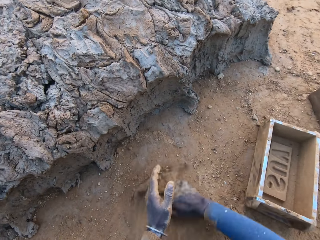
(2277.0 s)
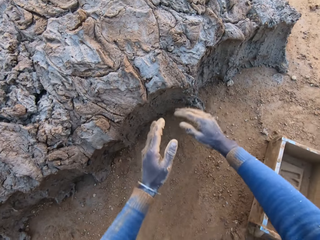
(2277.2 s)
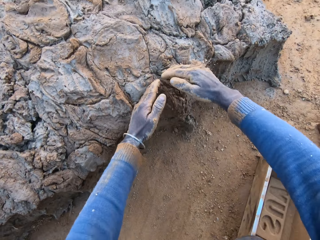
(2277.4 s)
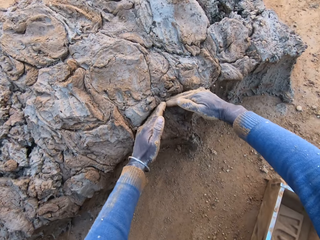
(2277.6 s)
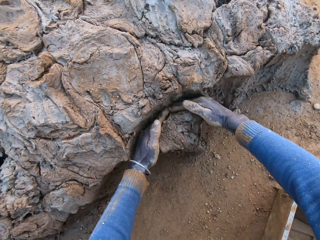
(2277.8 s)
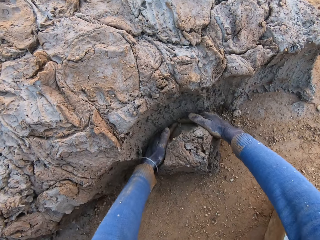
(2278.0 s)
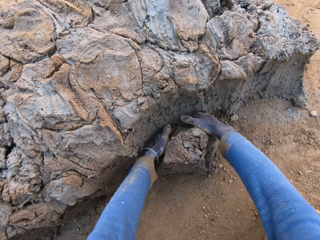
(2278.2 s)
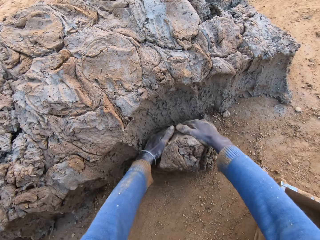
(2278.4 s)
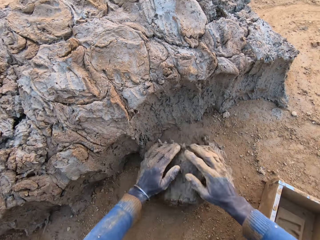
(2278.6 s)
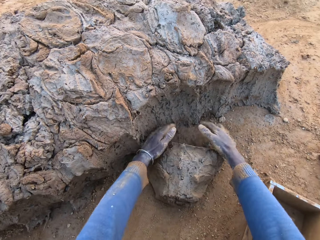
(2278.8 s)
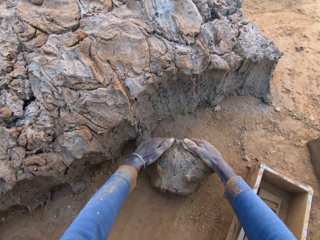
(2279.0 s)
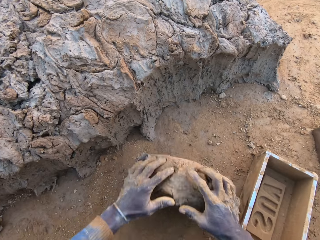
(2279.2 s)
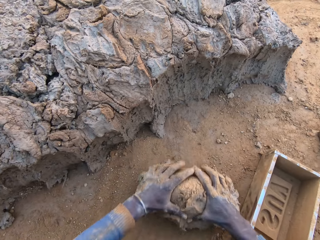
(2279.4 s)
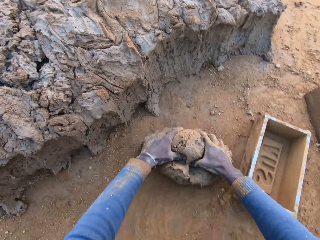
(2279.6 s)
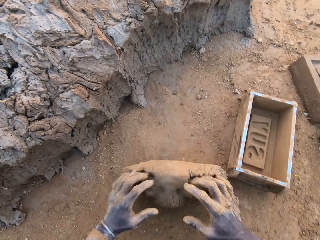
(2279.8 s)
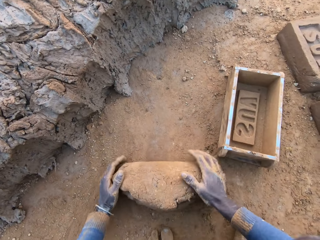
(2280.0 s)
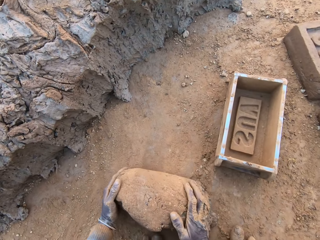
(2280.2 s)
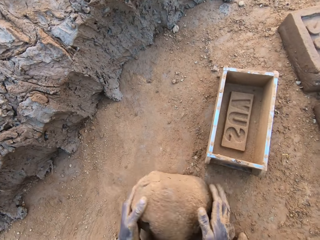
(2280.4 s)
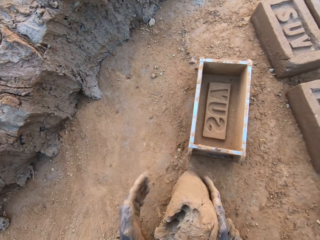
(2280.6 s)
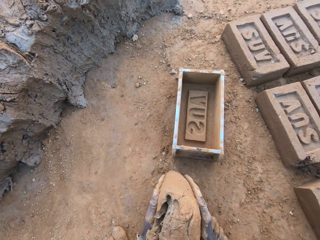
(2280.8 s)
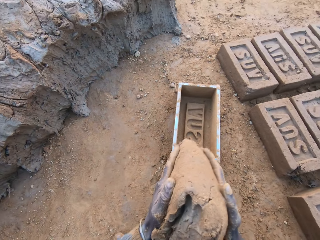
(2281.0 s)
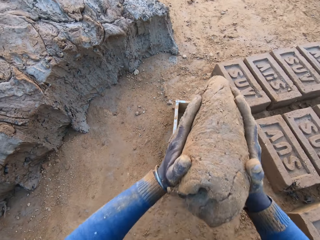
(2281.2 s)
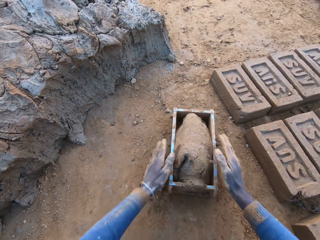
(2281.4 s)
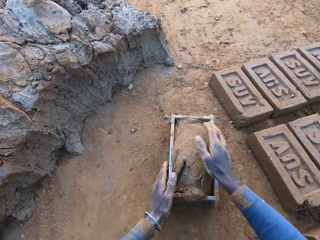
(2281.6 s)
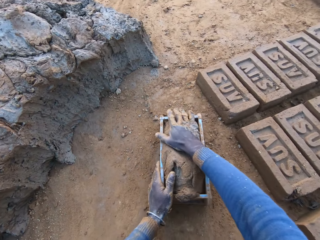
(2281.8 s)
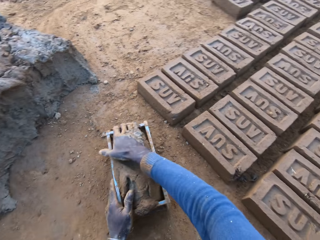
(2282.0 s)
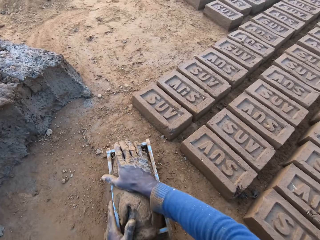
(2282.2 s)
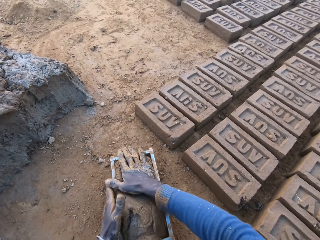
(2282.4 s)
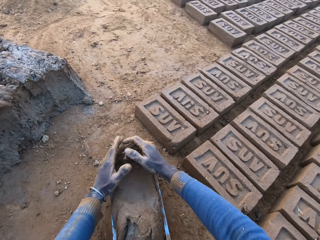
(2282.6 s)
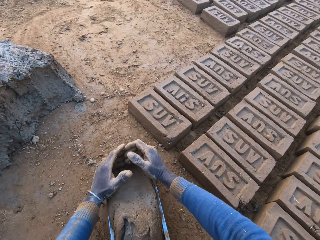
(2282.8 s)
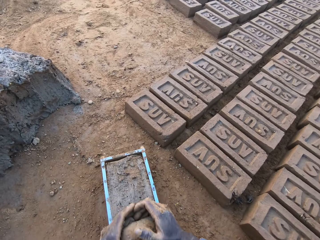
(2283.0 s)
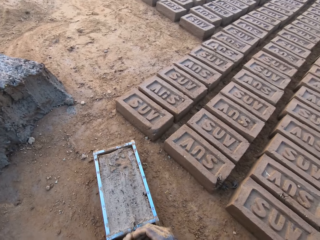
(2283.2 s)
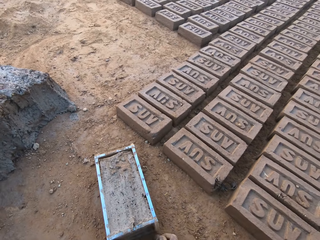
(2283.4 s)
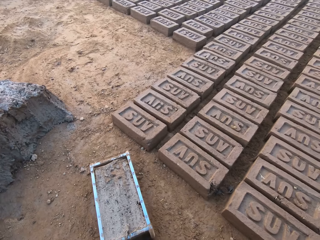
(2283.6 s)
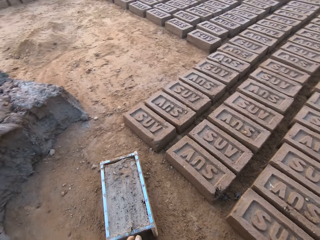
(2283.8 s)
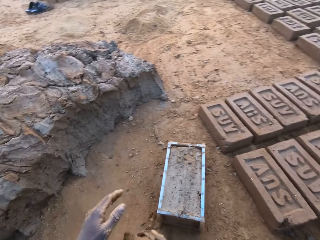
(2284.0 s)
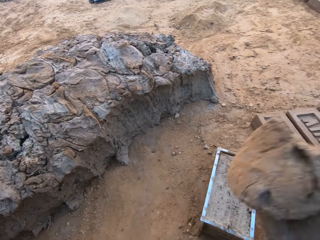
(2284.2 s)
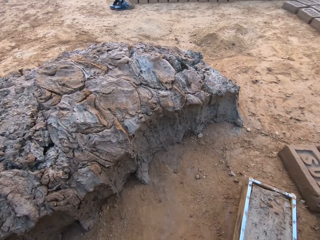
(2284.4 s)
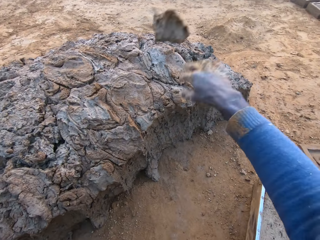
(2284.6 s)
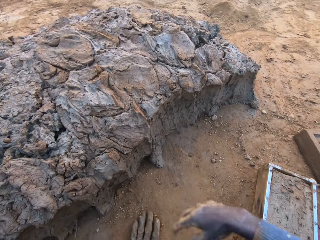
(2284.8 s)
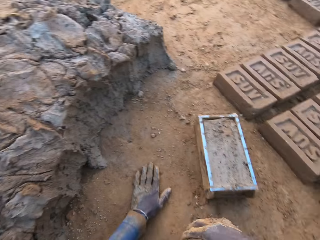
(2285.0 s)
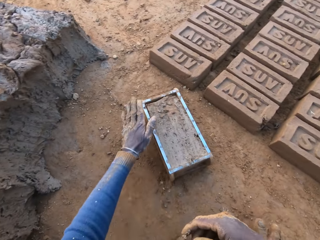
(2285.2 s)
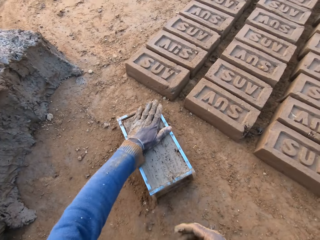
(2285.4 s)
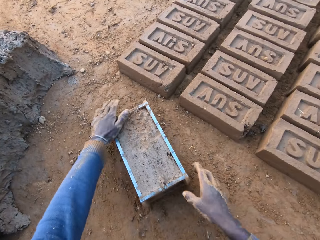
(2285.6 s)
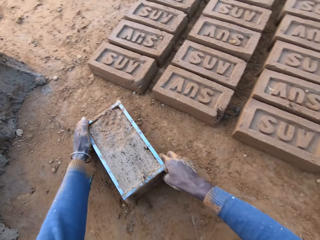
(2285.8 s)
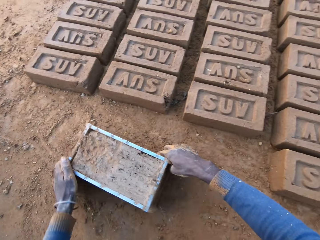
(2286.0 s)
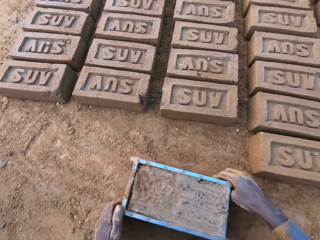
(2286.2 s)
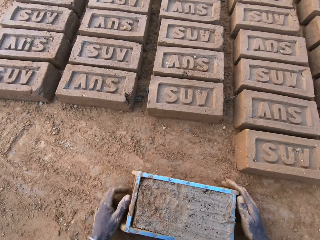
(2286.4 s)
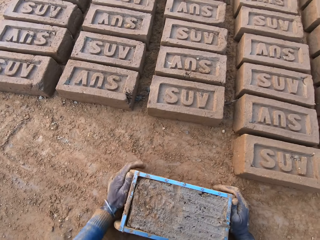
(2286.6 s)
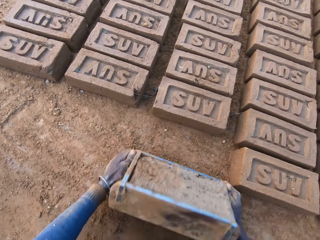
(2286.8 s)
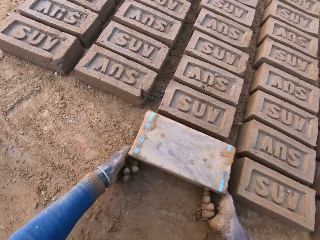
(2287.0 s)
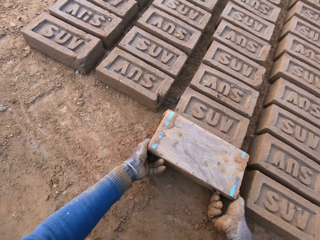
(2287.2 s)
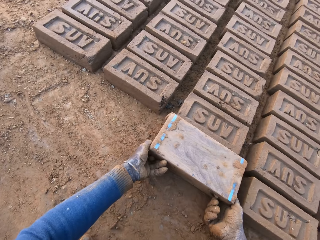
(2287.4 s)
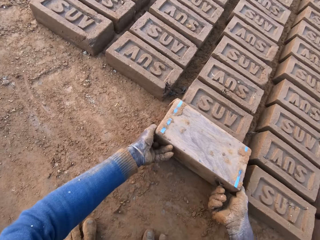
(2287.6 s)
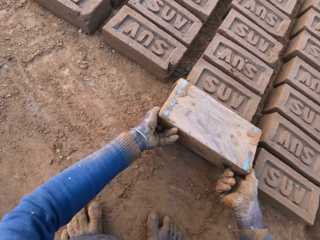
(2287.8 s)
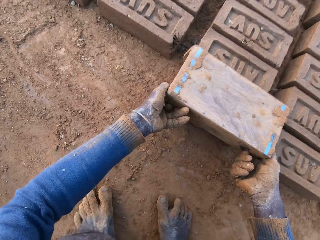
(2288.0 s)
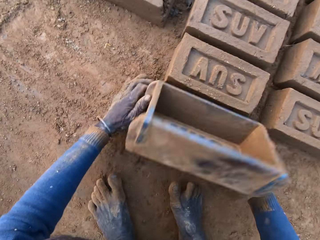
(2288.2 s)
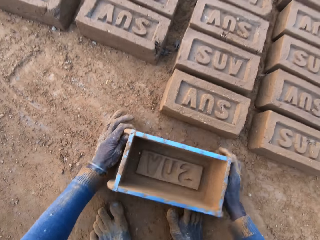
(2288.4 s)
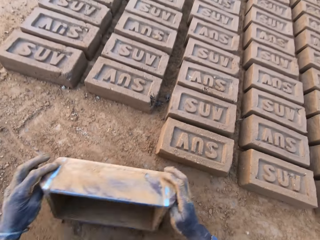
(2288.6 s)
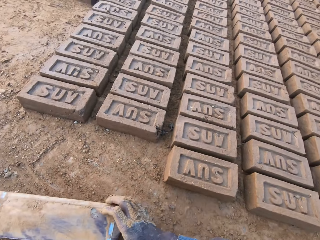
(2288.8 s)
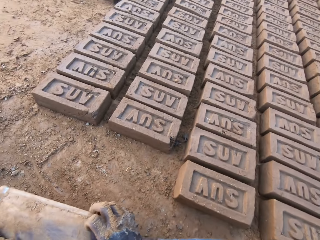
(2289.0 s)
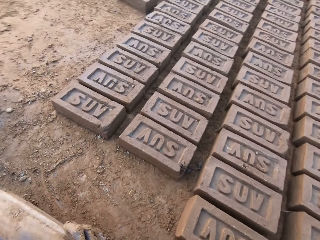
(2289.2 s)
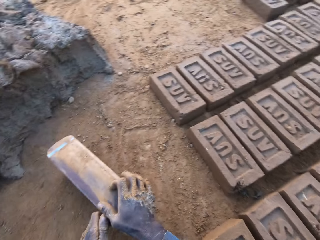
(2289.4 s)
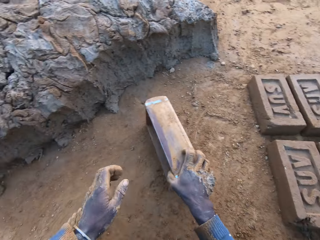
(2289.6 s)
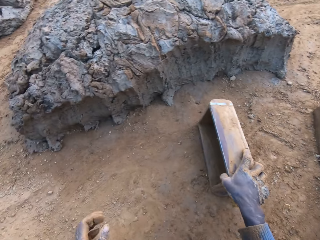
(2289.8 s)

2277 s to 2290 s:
The camera wearer spreads soil. He picks up clay. He cuts a portion of the concrete from a heap of concrete with his hands. He mixes the concrete with his hands. He carries the concrete from the ground. He drops the concrete in the iron brick mold. He shakes the brick maker. He removes the excess concrete from the iron brick mold. He drops the excess concrete on the heap of concrete on the ground. He places a hand on the clay. He shifts the iron brick mold on the ground. He turns the iron brick mold on the ground. He removes the brick maker from the brick. He drops the iron brick mold on the ground.

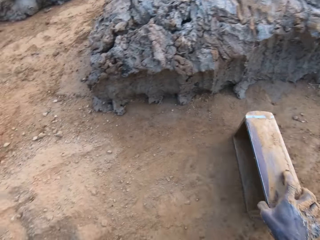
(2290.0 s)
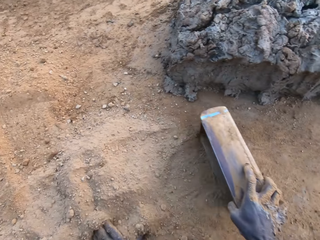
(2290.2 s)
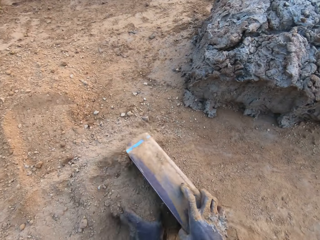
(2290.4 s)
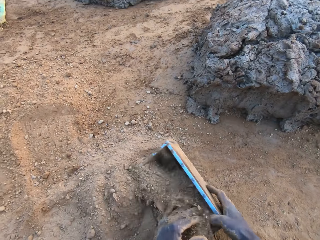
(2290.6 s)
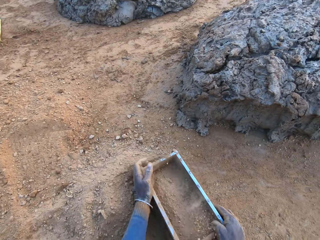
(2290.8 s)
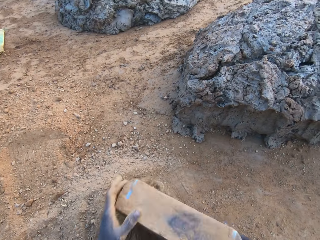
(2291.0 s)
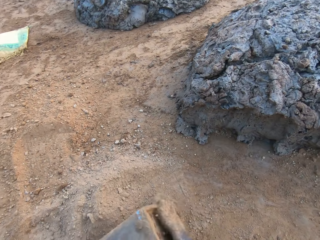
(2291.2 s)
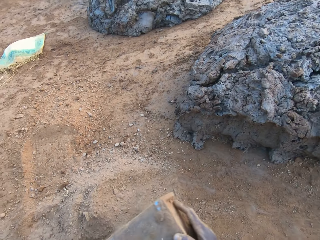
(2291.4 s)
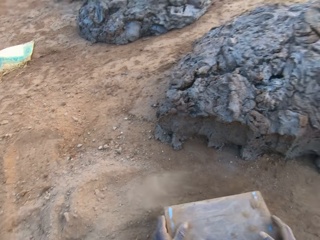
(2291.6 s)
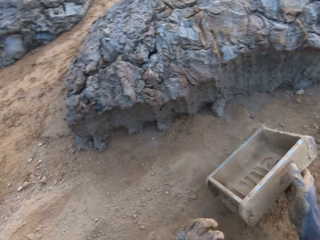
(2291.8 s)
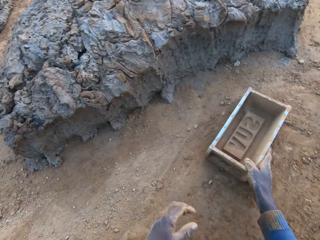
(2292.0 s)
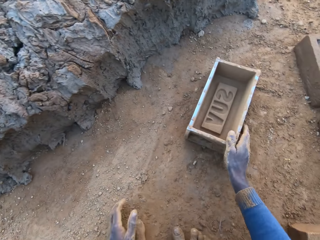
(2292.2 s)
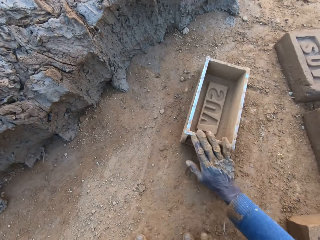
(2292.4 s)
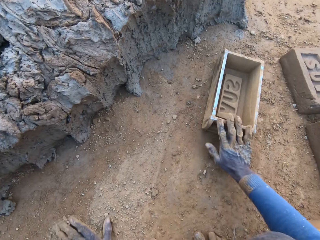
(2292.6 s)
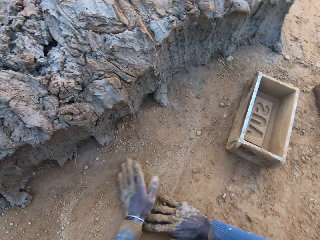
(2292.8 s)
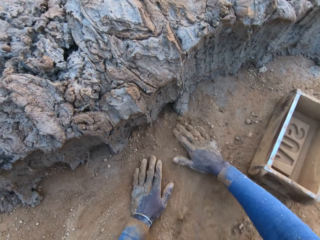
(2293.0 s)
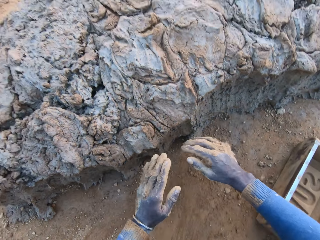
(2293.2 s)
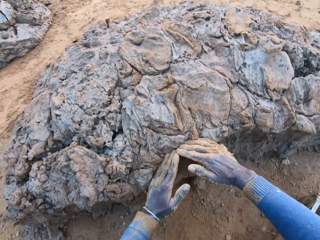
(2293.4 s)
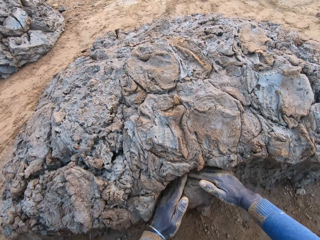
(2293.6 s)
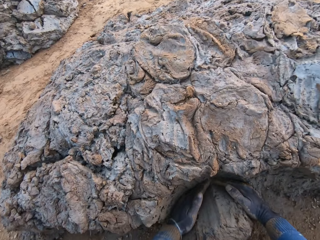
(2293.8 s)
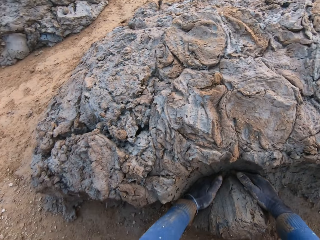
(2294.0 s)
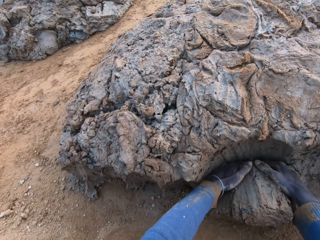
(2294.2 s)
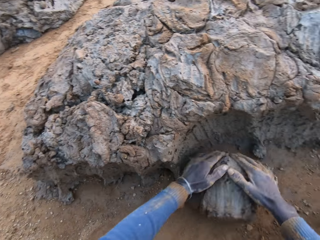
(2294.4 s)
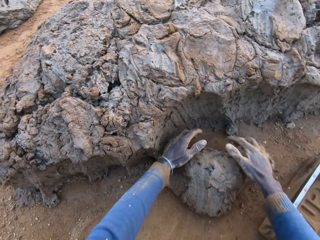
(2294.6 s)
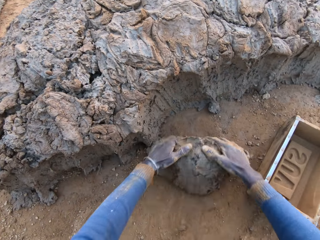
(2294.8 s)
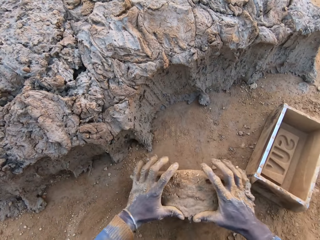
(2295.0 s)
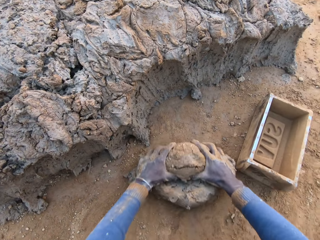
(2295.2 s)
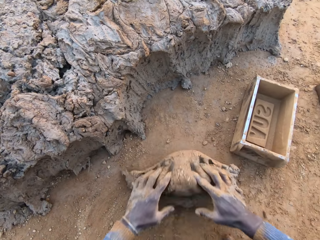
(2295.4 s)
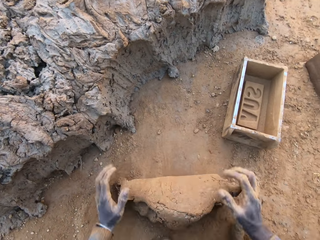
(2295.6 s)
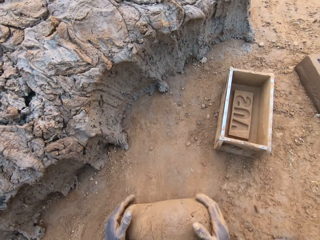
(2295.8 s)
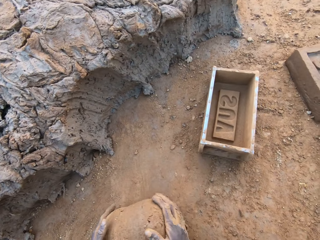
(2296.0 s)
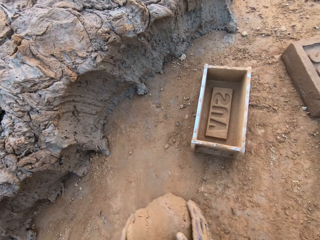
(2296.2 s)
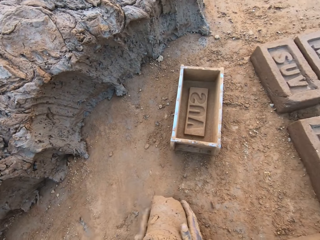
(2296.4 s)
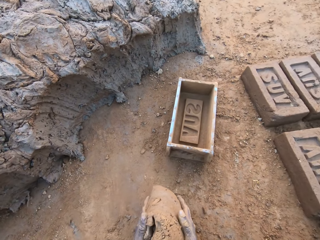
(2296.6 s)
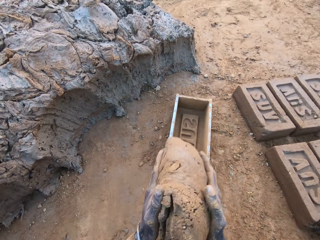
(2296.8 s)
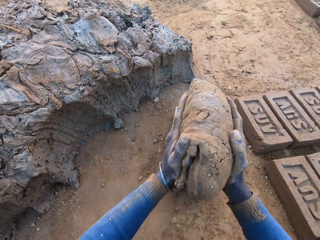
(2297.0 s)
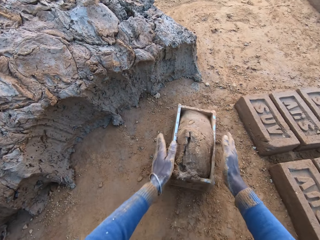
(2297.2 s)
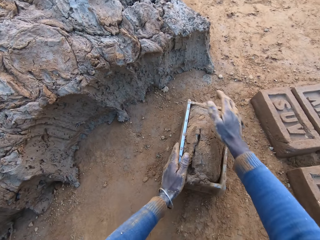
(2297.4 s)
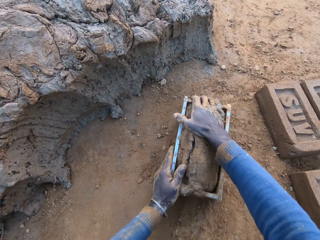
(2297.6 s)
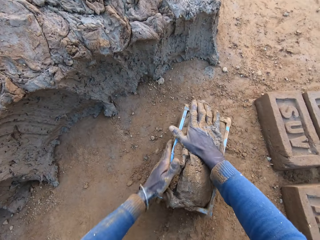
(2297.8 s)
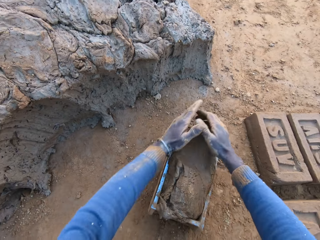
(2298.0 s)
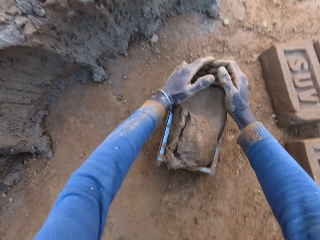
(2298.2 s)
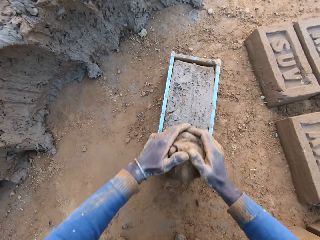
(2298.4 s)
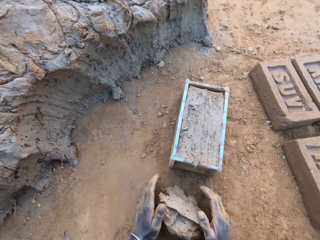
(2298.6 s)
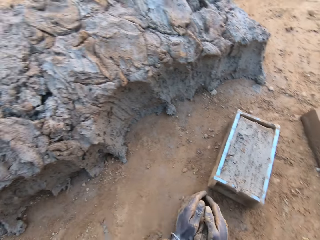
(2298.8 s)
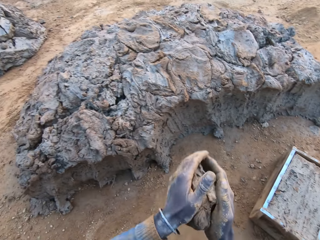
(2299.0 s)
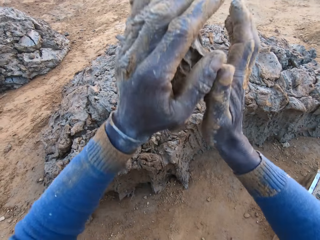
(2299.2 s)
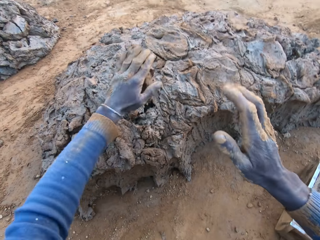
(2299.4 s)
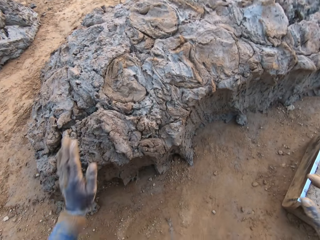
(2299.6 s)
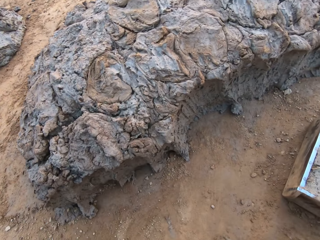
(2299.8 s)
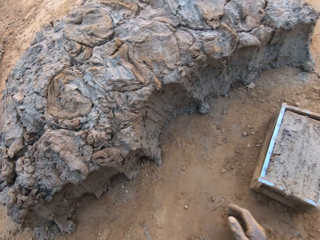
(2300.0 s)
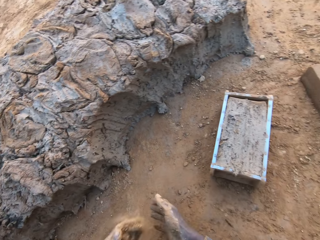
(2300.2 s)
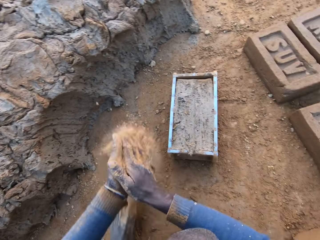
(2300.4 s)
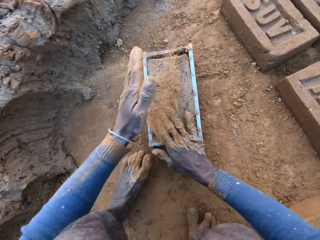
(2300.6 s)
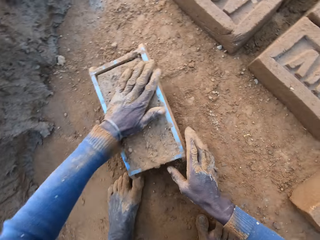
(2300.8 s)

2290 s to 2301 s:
The camera wearer collects soil. He pours sand from the ground into the iron brick mold. He removes the sand from the iron brick mold. He drops the iron brick mold on the ground. He moves the brick maker. He spreads the soil. He cuts a portion of the concrete from a heap of concrete with his hands. He picks up clay. He mixes the concrete with his hands. He carries the concrete from the ground. He drops the concrete in the iron brick mold on the ground. He shakes the brick maker. He removes the excess concrete from the iron brick mold. He drops the excess concrete on the heap of concrete on the ground. He rubs his hands.
